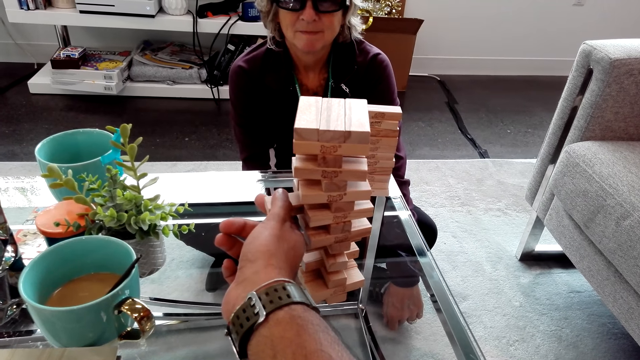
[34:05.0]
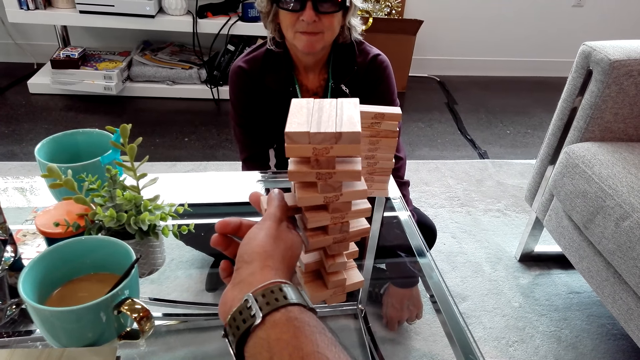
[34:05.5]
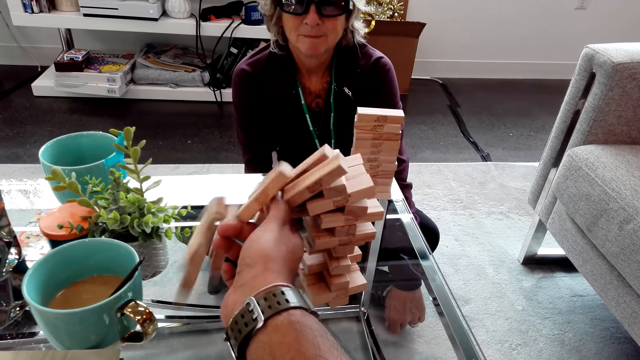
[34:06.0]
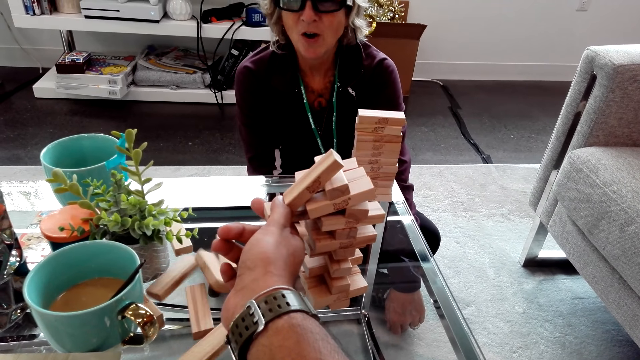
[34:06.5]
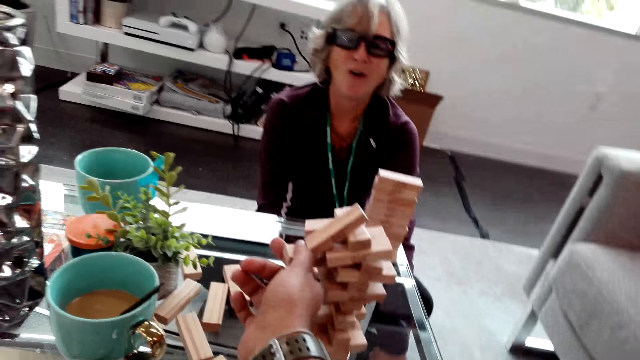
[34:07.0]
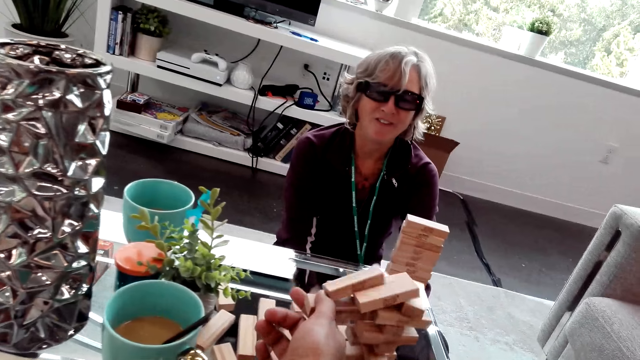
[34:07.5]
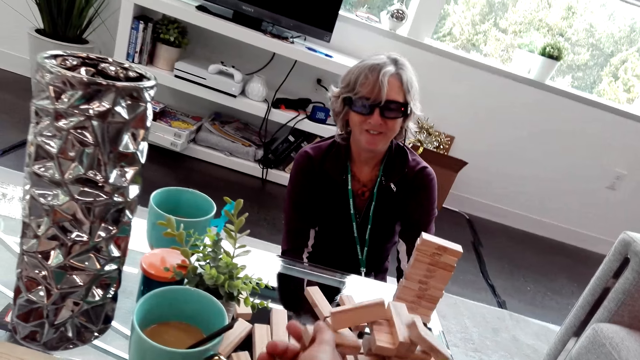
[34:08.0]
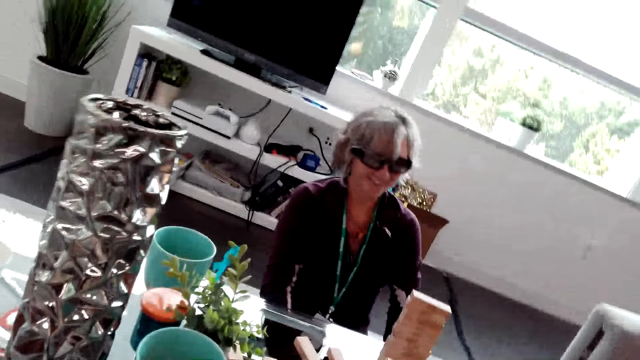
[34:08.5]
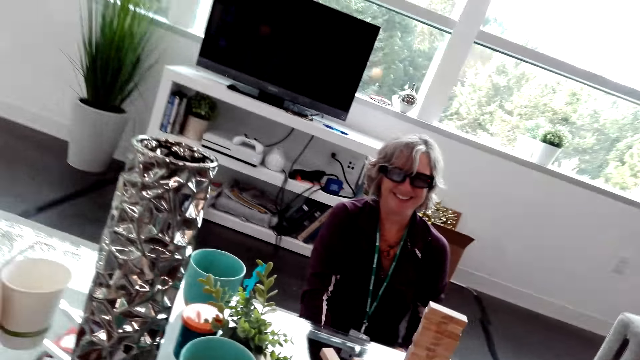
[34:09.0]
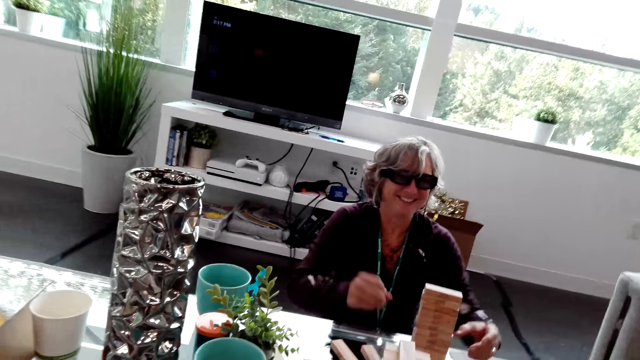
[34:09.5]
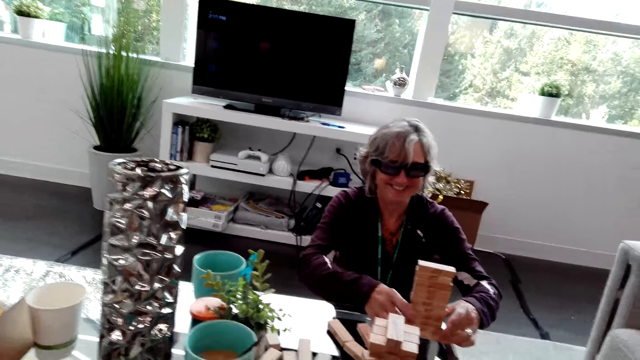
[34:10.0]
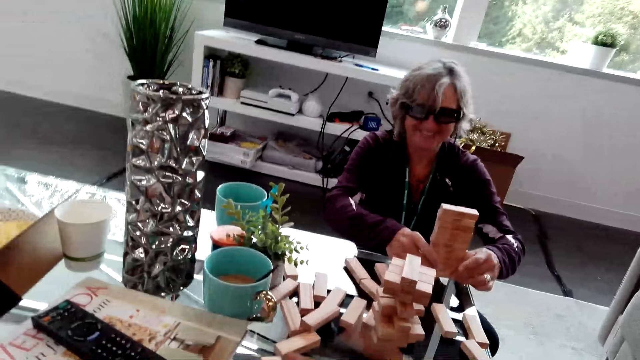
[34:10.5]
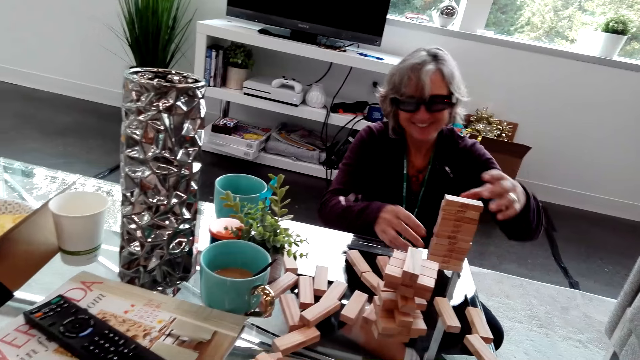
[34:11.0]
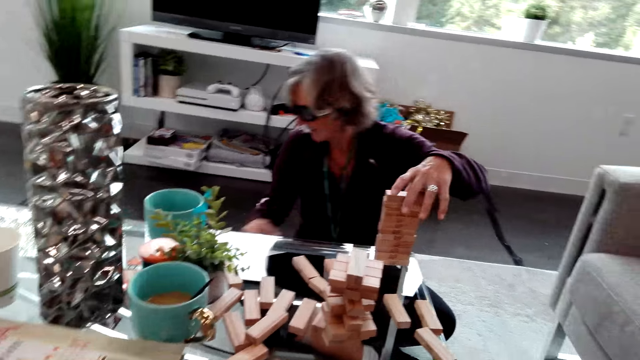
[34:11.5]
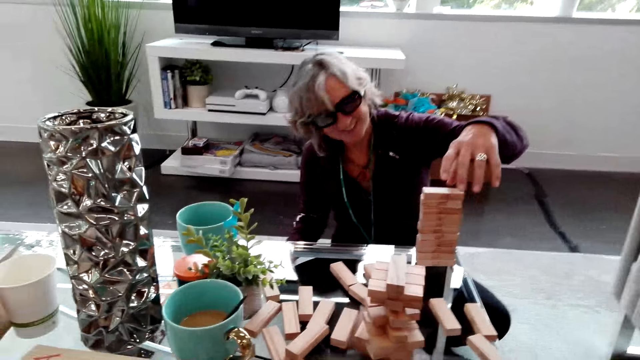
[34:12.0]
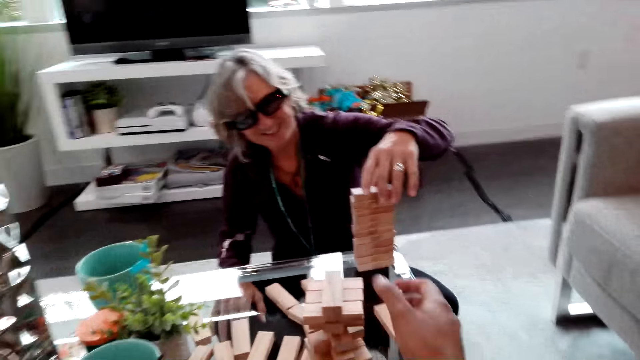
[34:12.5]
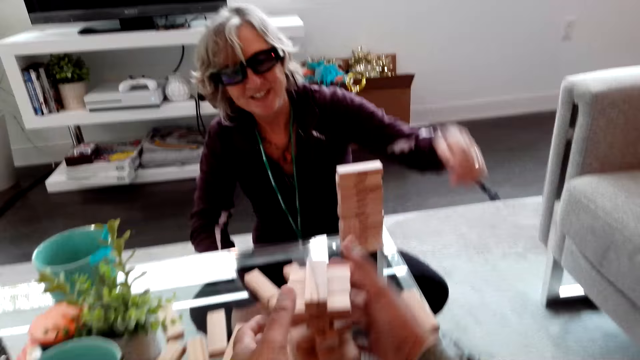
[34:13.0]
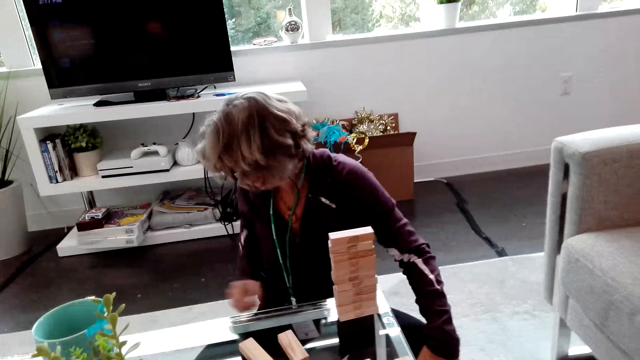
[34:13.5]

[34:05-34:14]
The camera wearer collapses the tower. The lady laughs at the camera wearer. The camera wearer dialogues with the lady and laughs with the lady. The lady touches her pile of blocks on the table. The camera wearer speaks to the lady.

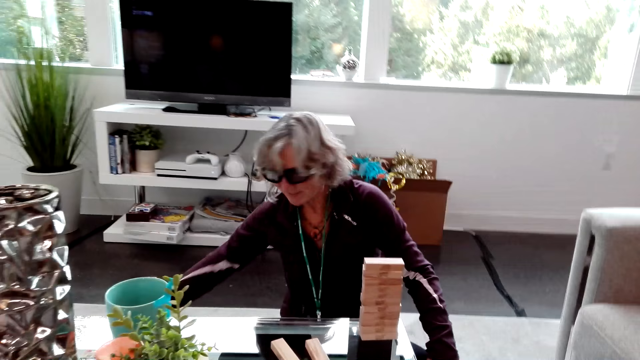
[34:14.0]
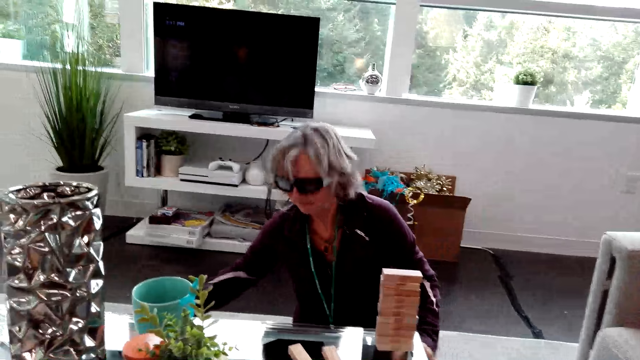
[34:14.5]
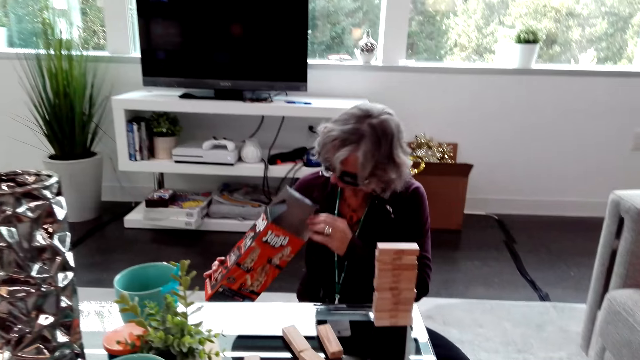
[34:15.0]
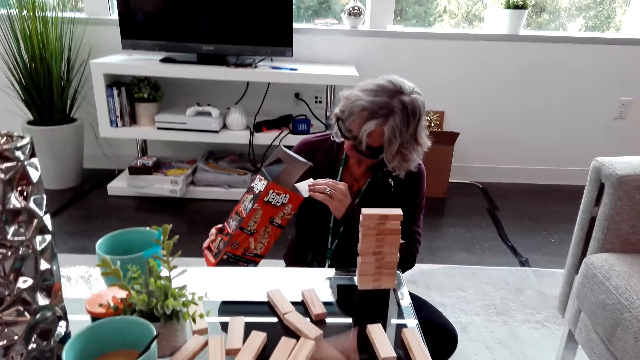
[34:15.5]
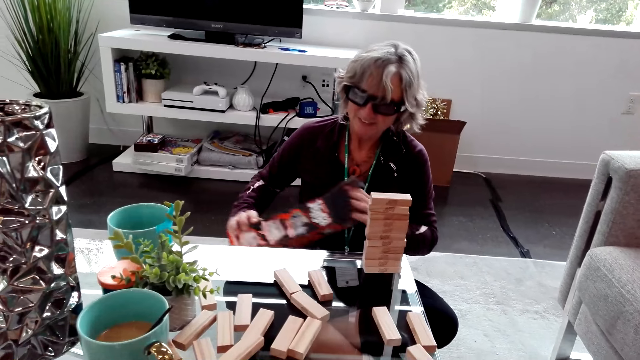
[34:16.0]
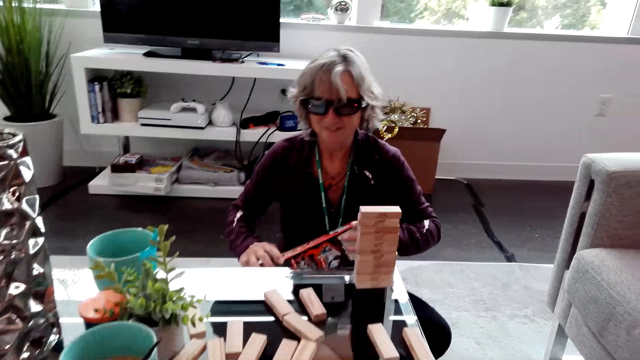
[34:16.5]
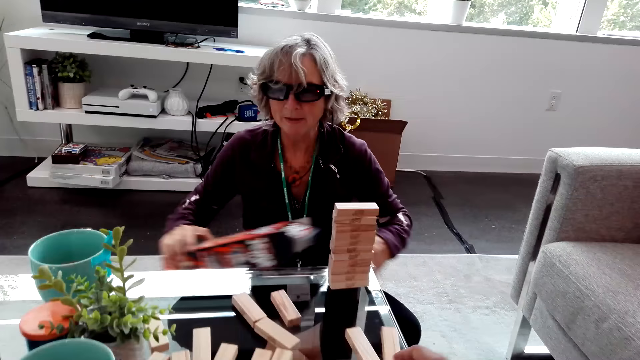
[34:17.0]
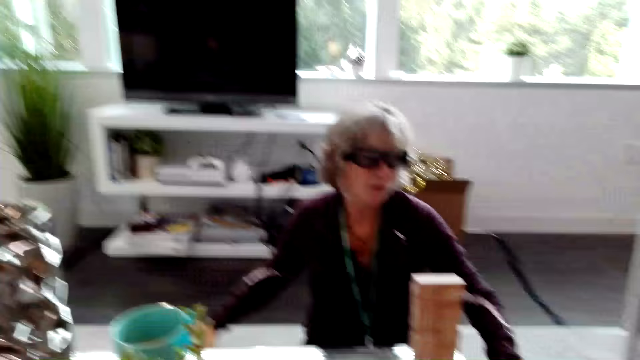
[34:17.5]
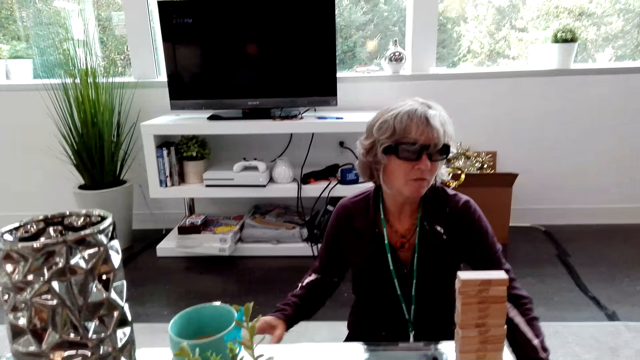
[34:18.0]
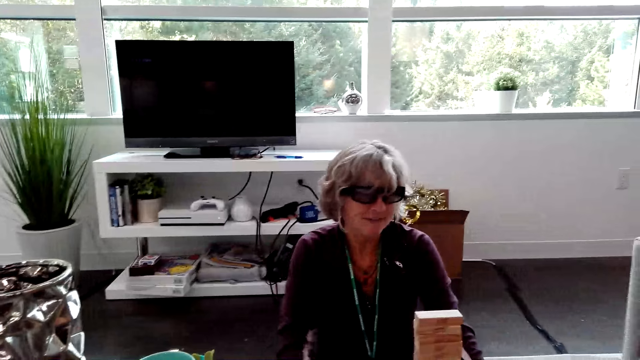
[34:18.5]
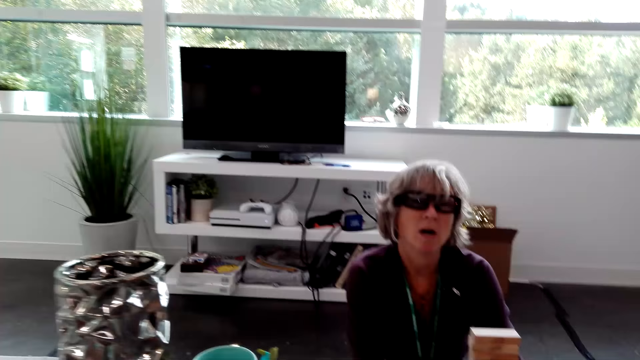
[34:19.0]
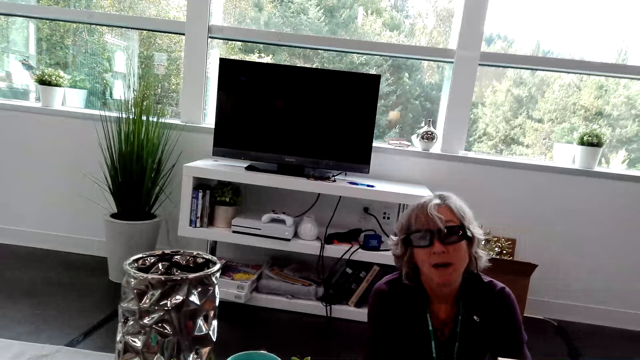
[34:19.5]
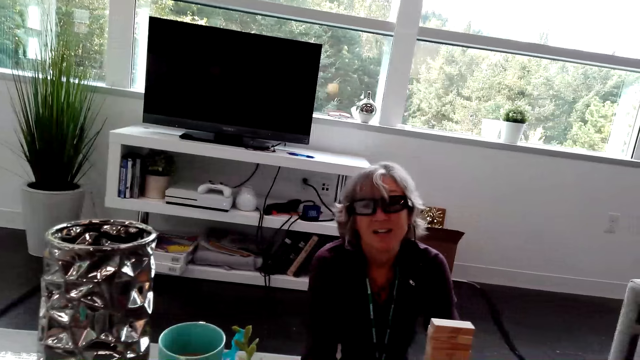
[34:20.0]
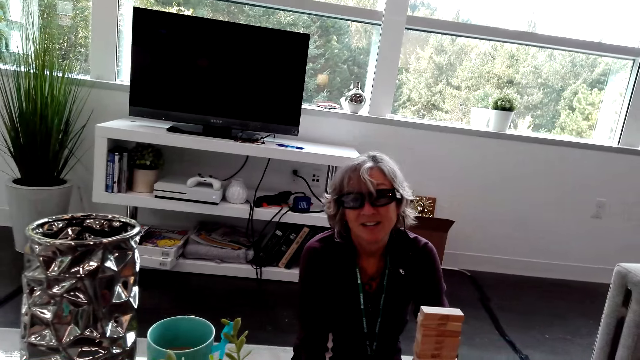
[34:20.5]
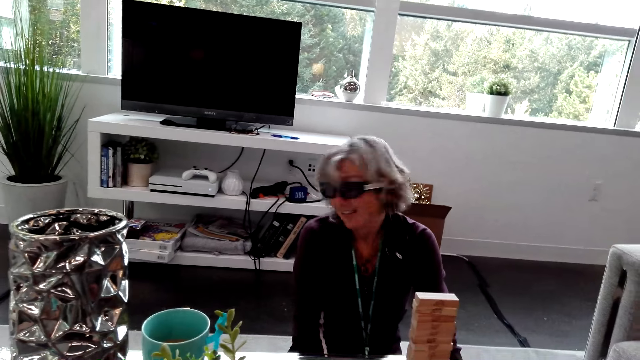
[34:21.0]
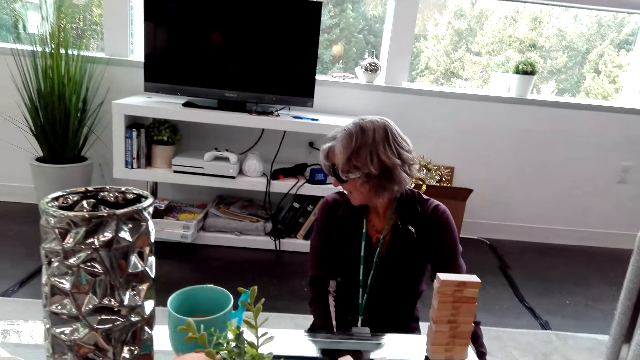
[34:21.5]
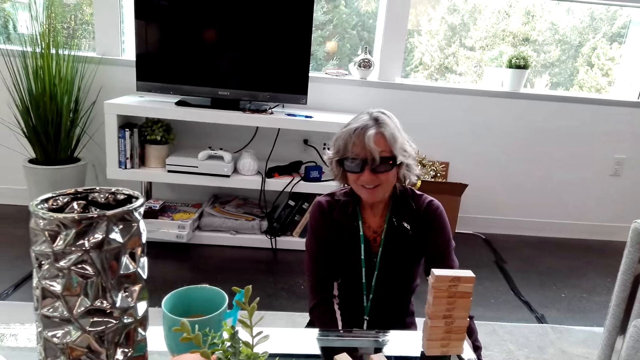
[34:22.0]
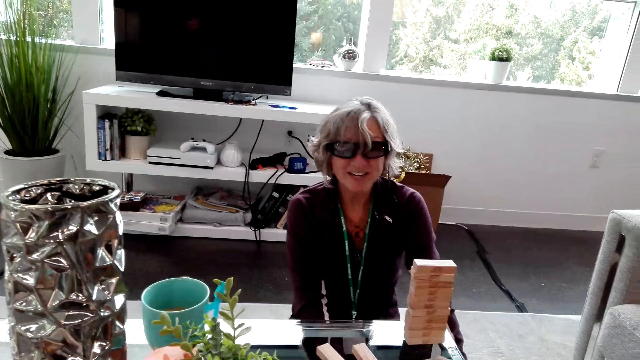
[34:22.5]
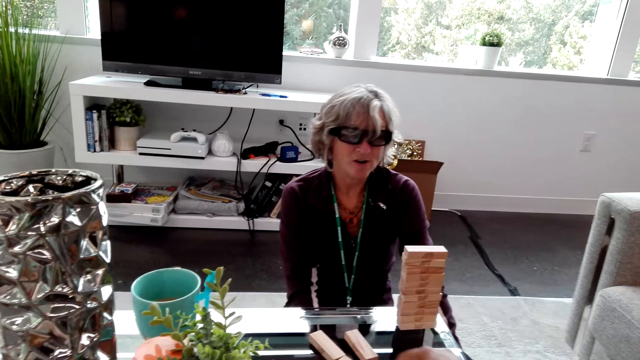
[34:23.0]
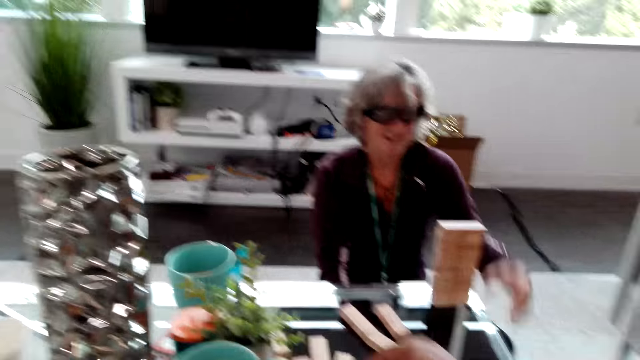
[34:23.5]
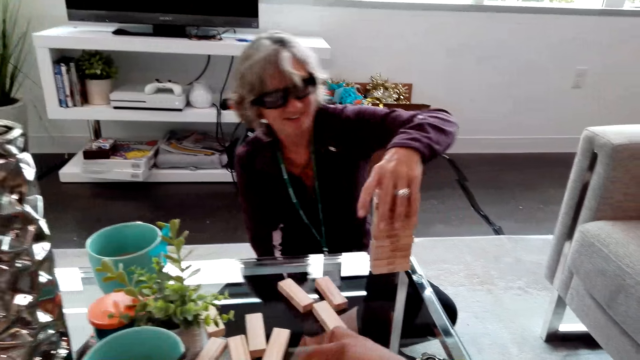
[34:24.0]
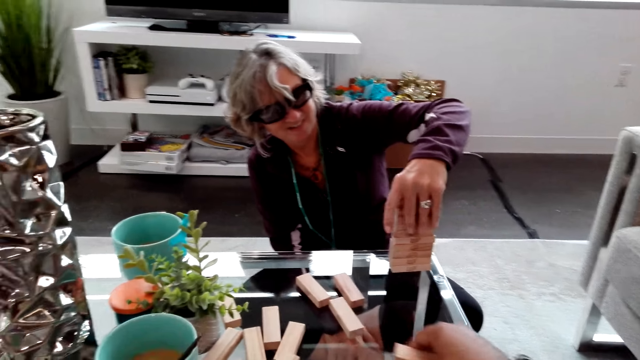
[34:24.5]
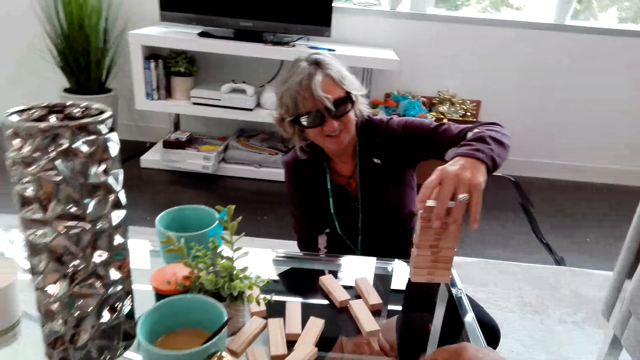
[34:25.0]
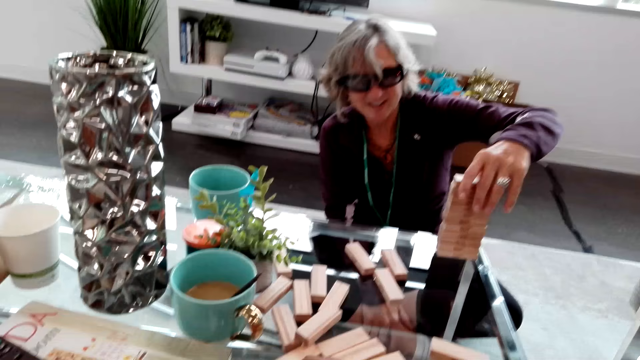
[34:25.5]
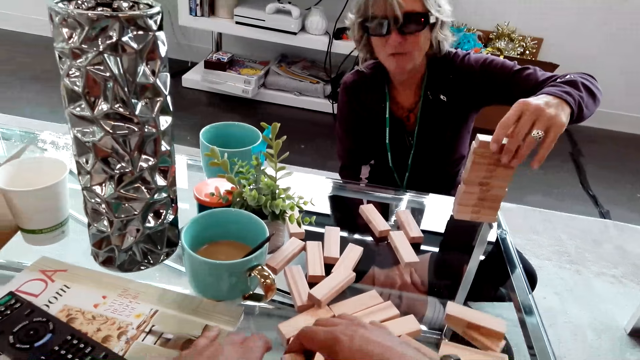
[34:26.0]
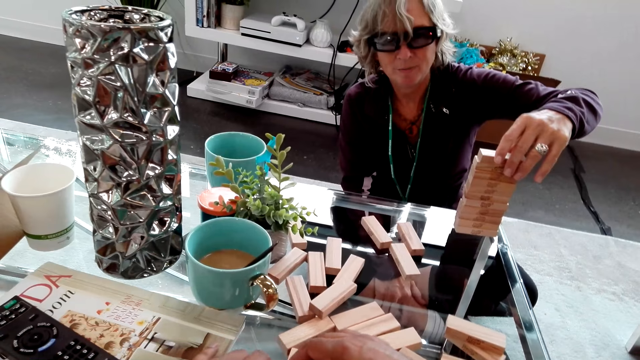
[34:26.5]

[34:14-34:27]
The lady lets go of the pile of blocks, picks a box from the floor and looks inside the box. The camera wearer touches the blocks on the table and speaks to the lady. The lady speaks to the camera wearer, puts the box on the floor, speaks to the camera wearer and touches her knees. The camera wearer speaks to the lady. The lady speaks to the camera wearer. The camera wearer speaks to the lady. The lady touches the blocks on the table.
